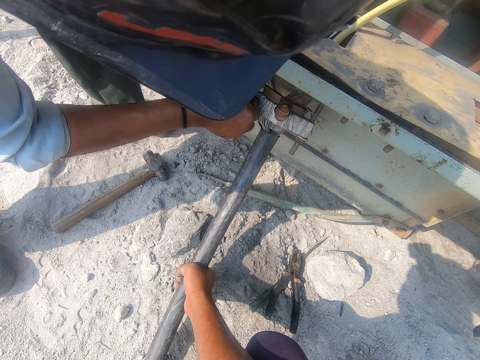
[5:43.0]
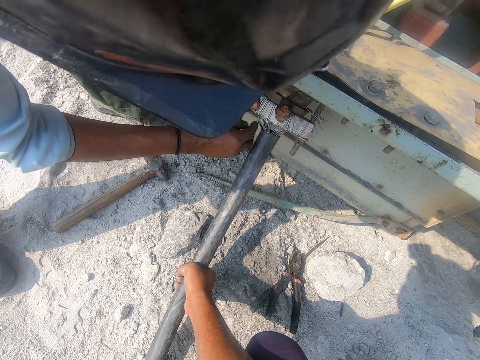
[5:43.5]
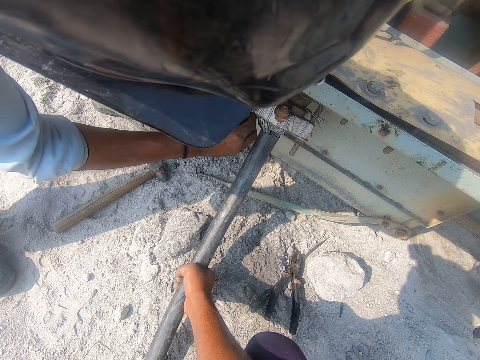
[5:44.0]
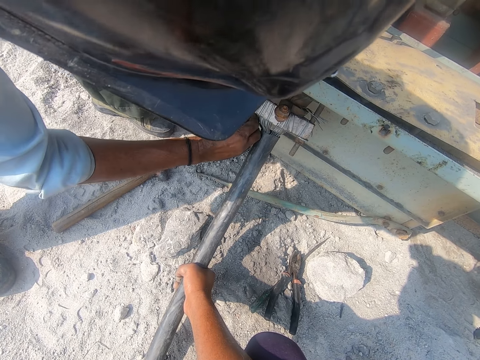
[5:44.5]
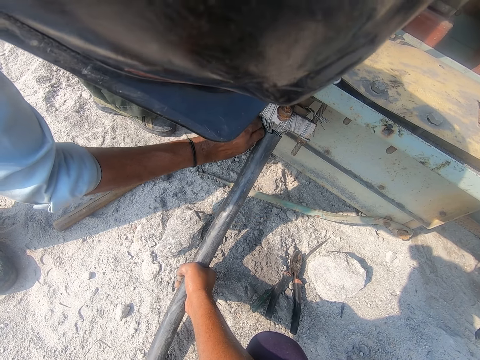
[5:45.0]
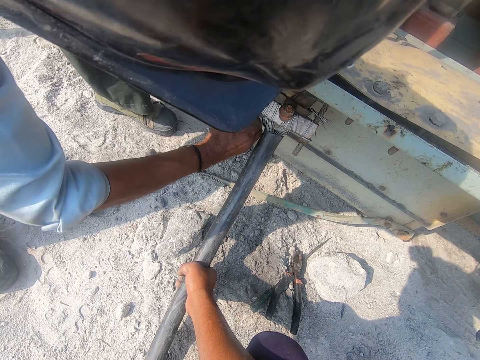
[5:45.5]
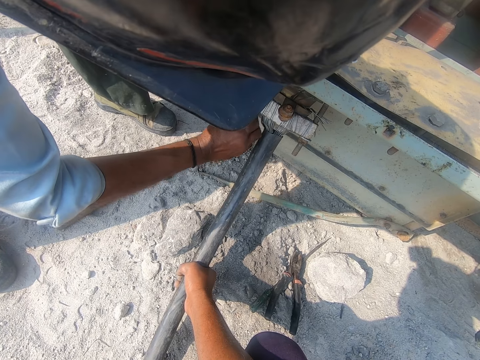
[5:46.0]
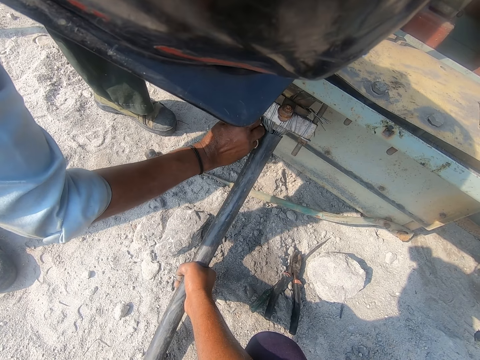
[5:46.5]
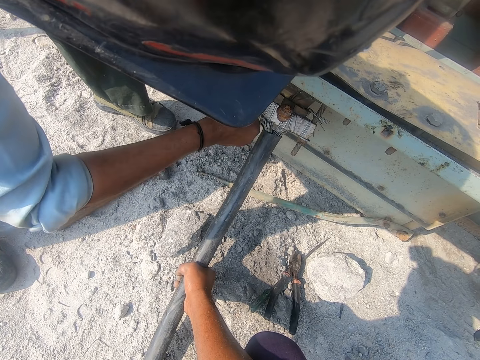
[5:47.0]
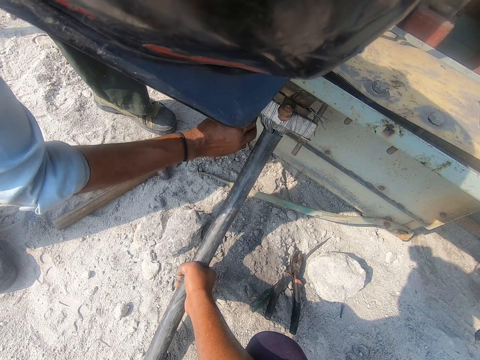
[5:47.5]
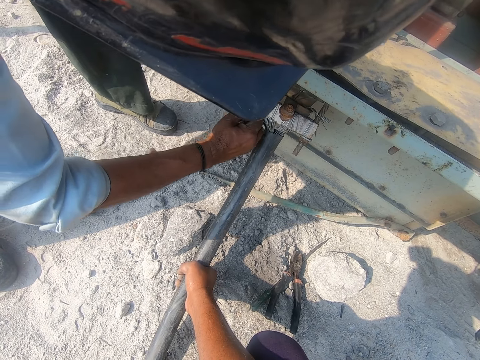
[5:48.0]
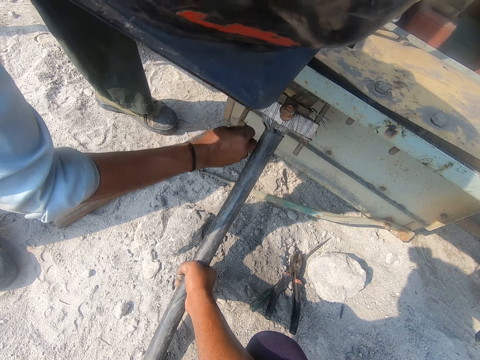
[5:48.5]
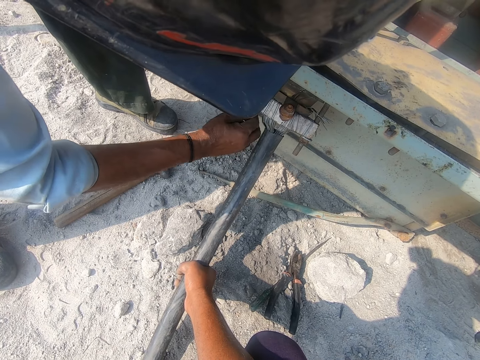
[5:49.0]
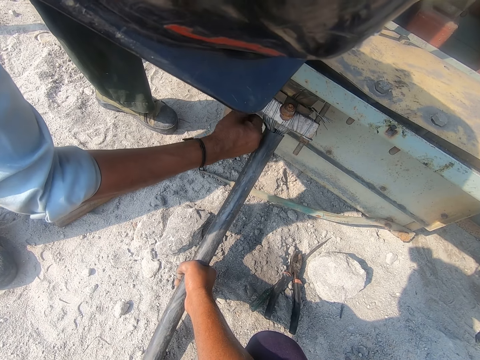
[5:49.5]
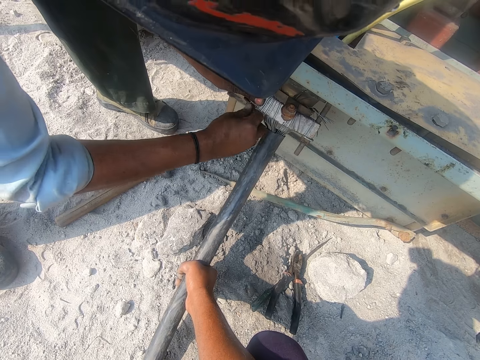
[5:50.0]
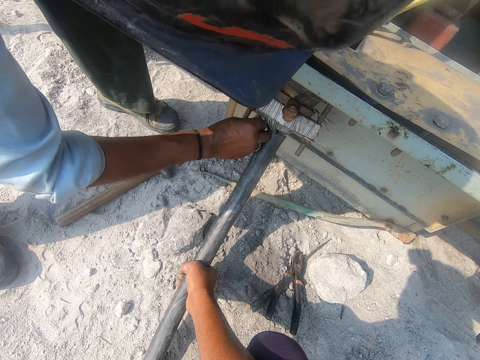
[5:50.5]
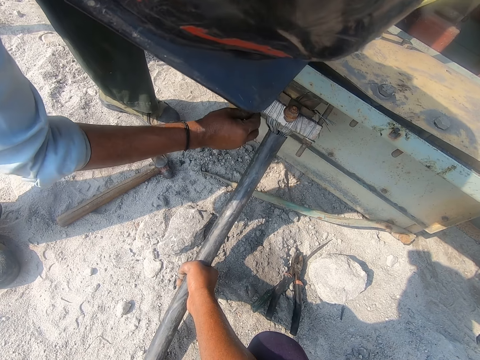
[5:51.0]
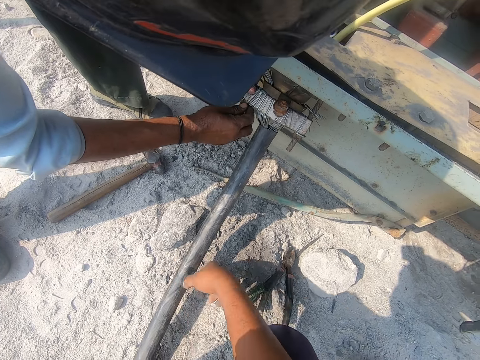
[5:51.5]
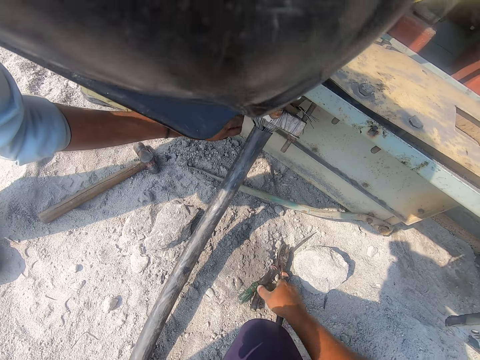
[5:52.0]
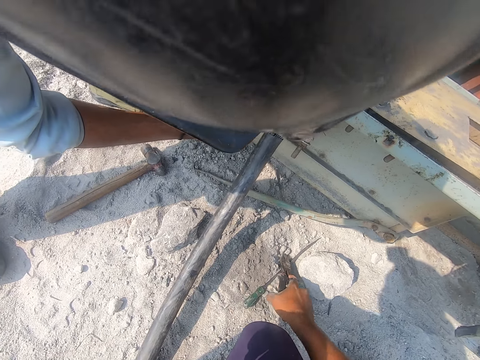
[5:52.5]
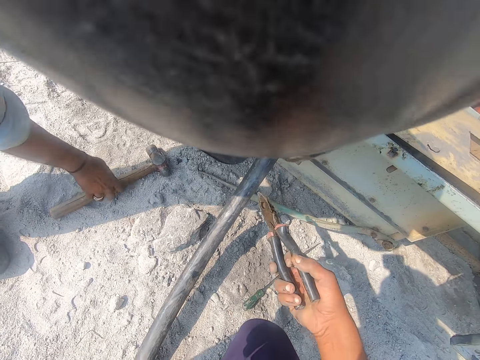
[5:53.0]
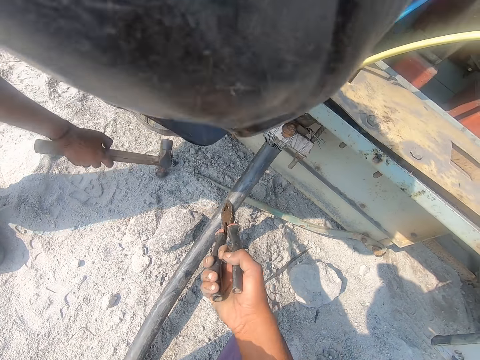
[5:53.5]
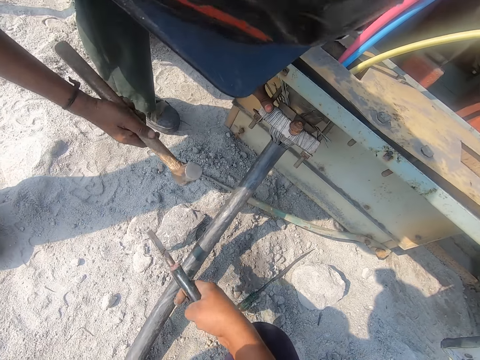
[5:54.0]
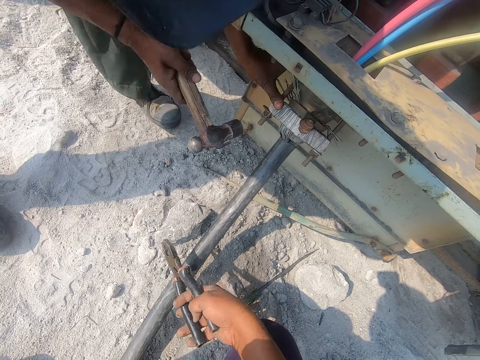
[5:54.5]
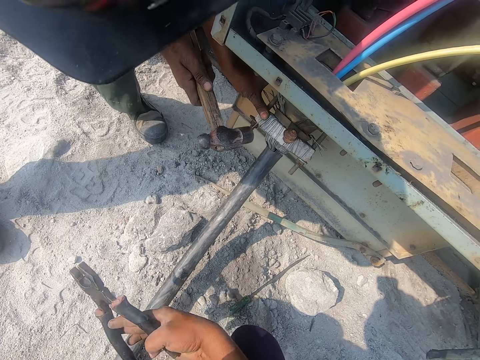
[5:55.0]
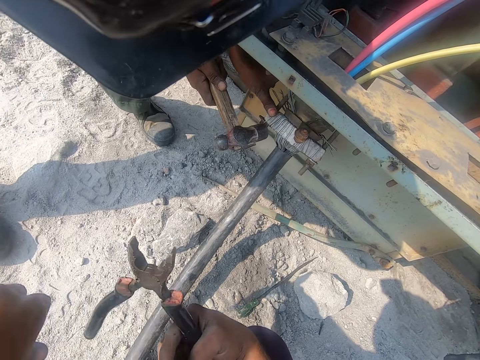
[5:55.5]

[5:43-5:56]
The camera wearer picks the pliers from the ground. A man picks up the hammer. The camera wearer holds the pliers on his hand.

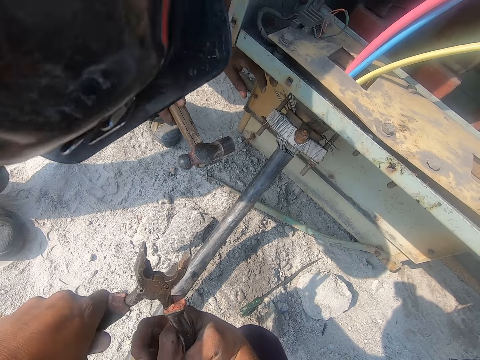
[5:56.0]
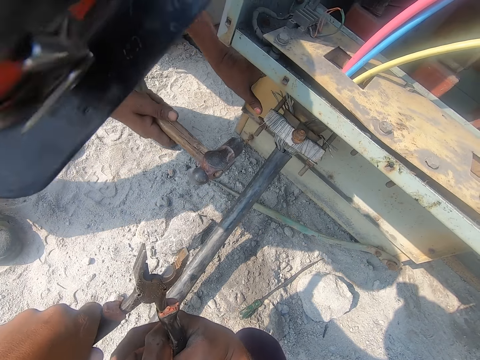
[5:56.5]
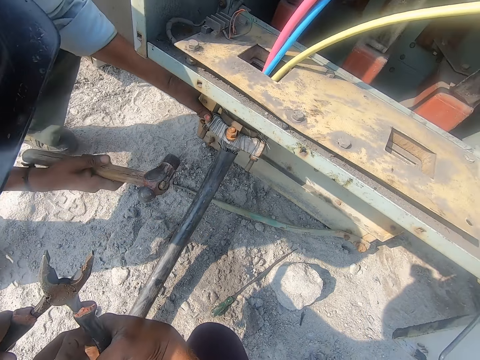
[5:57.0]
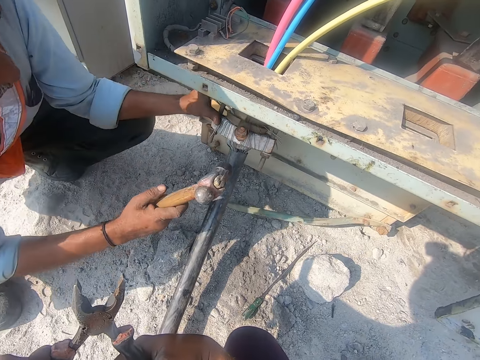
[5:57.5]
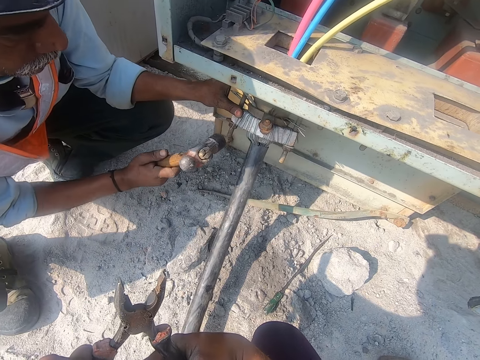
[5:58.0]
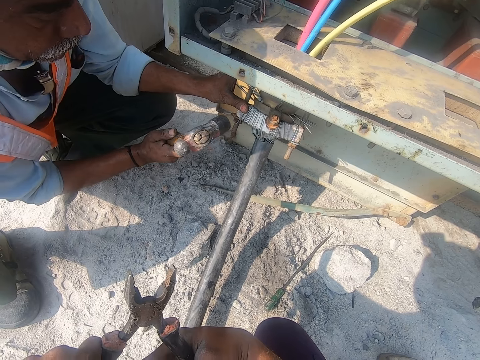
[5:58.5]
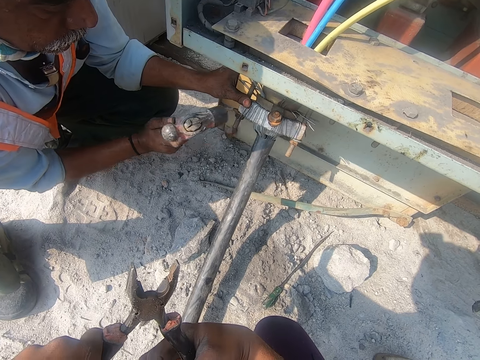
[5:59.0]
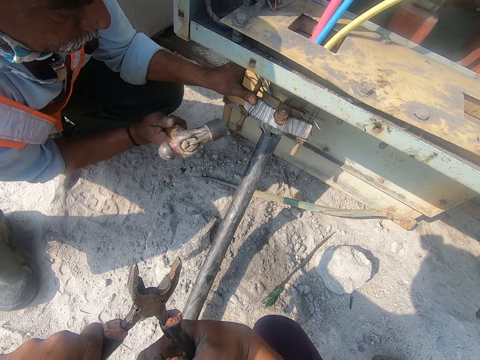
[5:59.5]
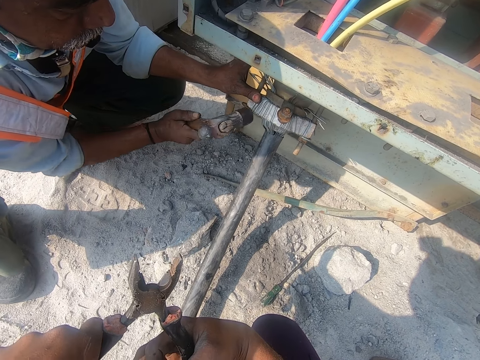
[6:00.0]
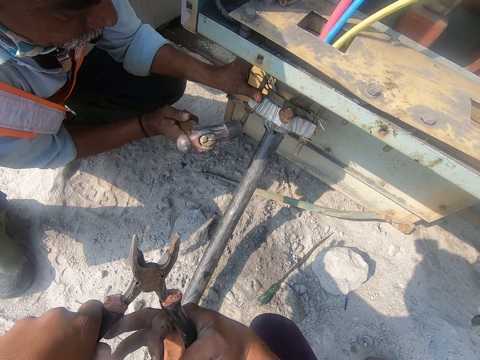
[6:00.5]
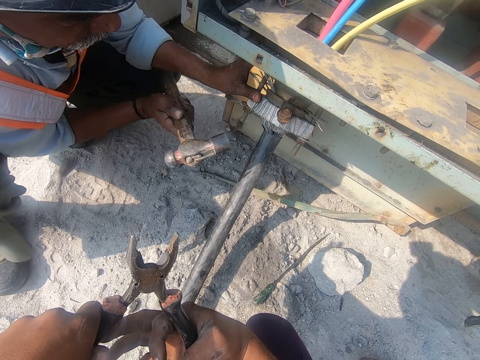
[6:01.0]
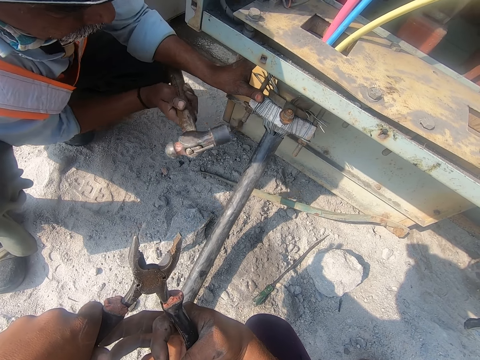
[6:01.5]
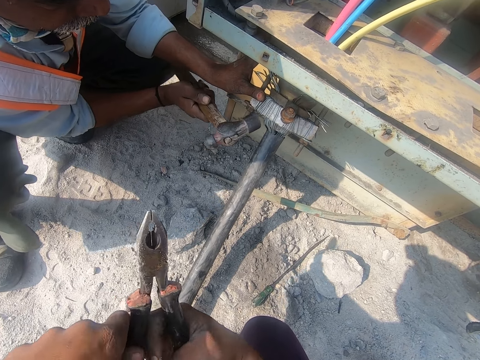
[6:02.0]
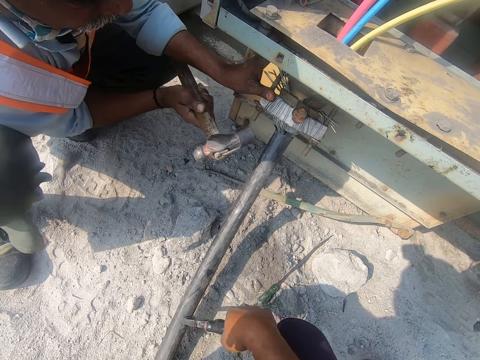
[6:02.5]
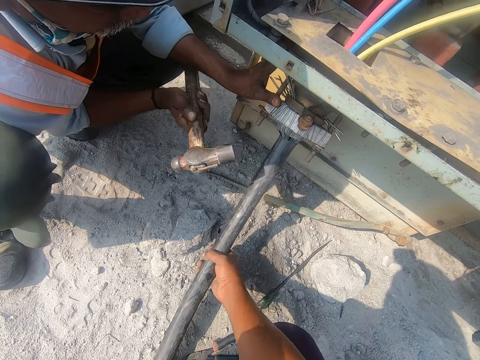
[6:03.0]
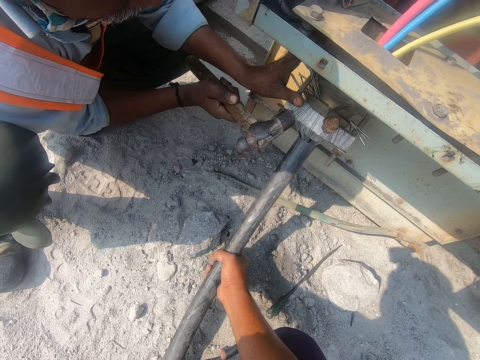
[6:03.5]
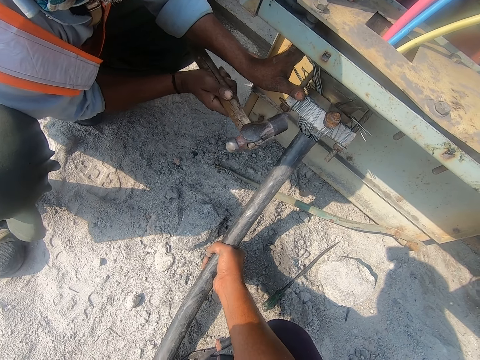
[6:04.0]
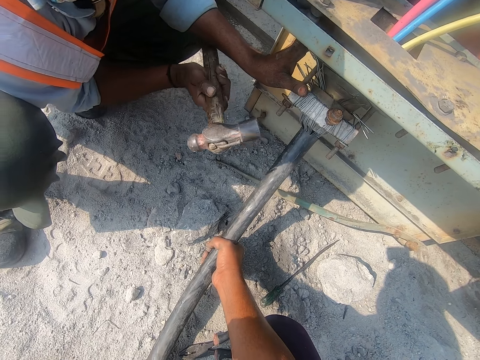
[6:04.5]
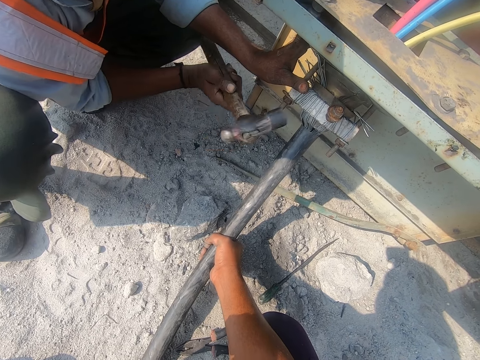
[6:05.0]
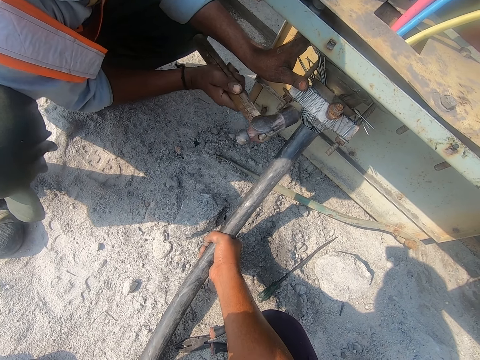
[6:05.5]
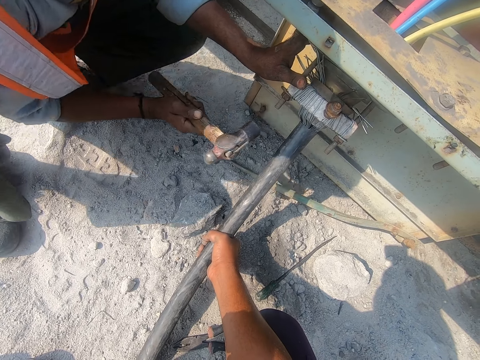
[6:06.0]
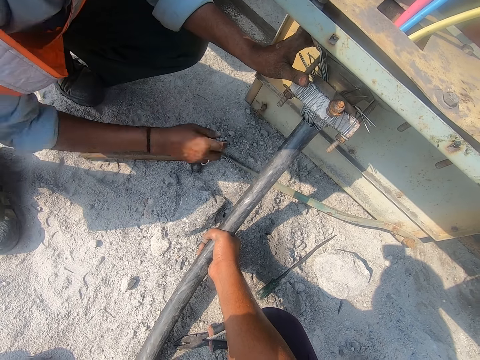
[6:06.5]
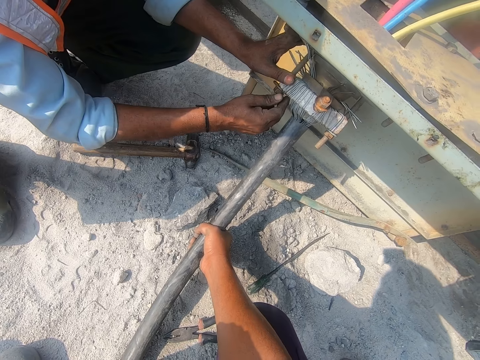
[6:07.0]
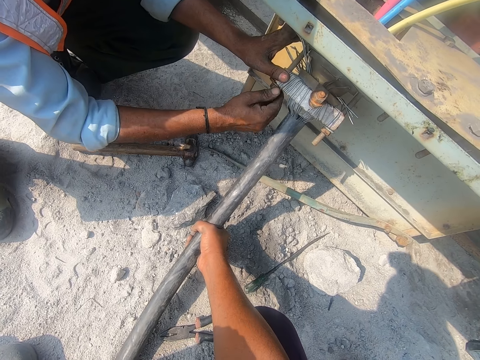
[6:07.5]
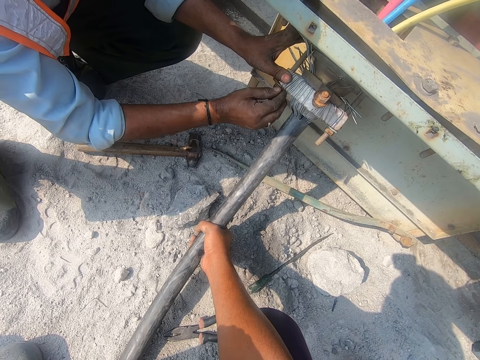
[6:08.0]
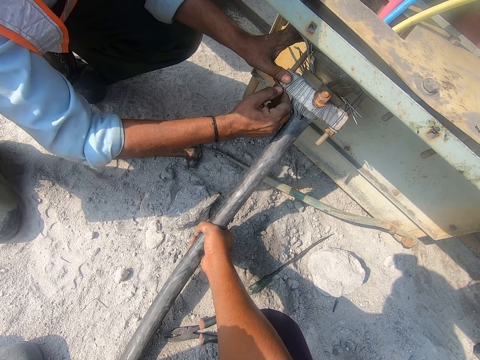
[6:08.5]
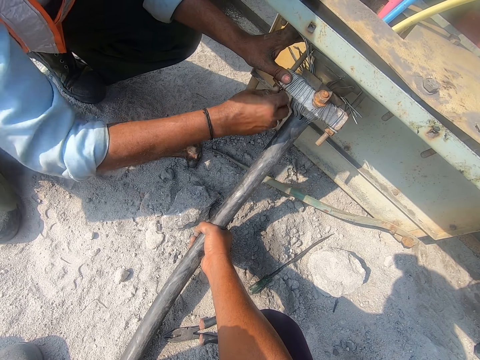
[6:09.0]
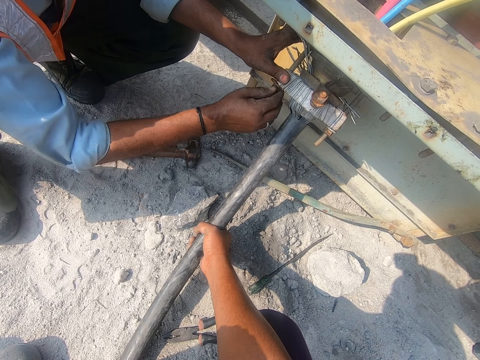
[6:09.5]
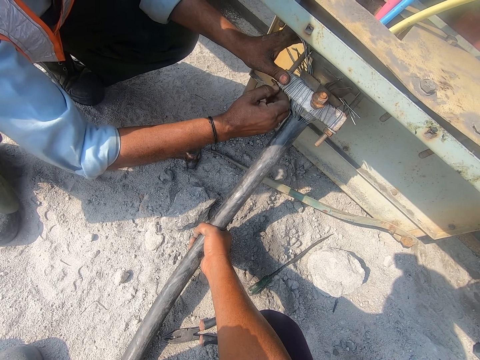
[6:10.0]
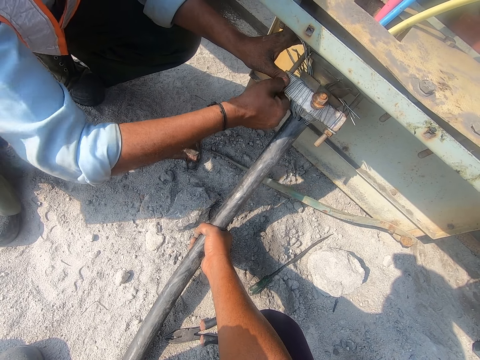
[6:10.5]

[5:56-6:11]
The camera wearer opens the pliers. A man squats and hits a structure with the hammer. The camera wearer drops the pliers with his right hand. He holds the steel on his hand. The man hits the structure with the hammer, places the hammer down, and cuts the wires.
